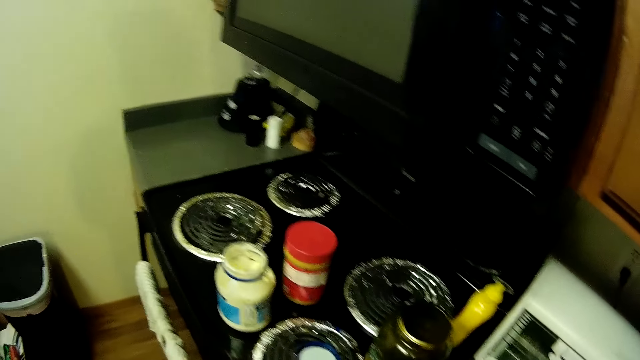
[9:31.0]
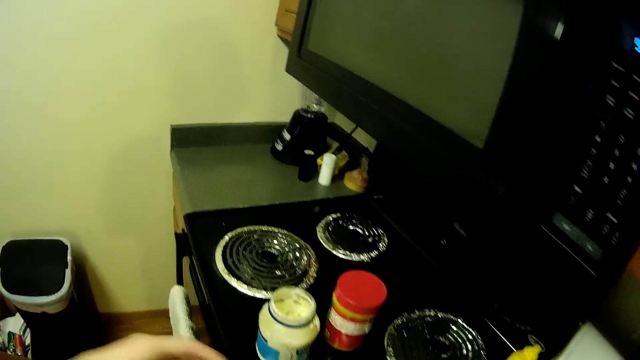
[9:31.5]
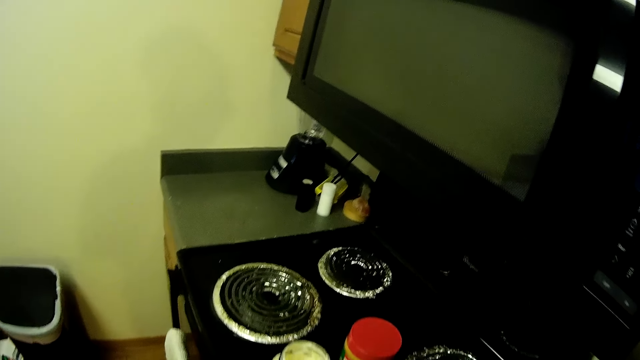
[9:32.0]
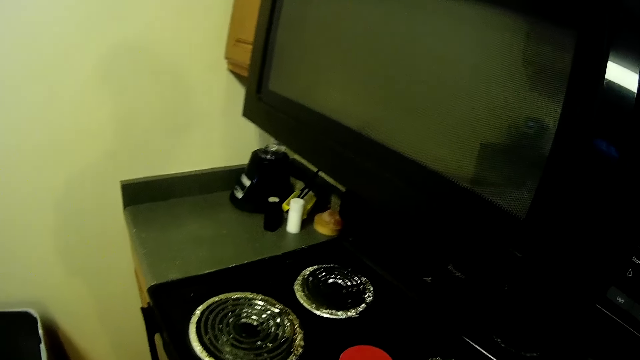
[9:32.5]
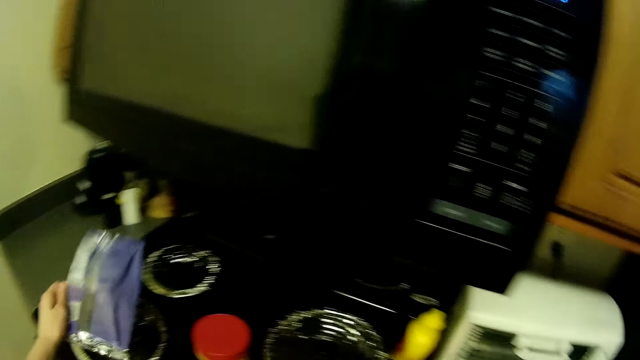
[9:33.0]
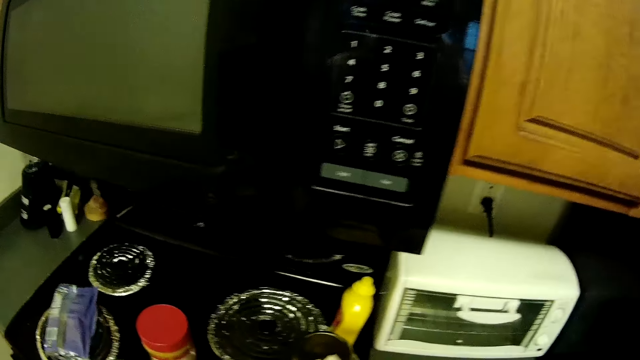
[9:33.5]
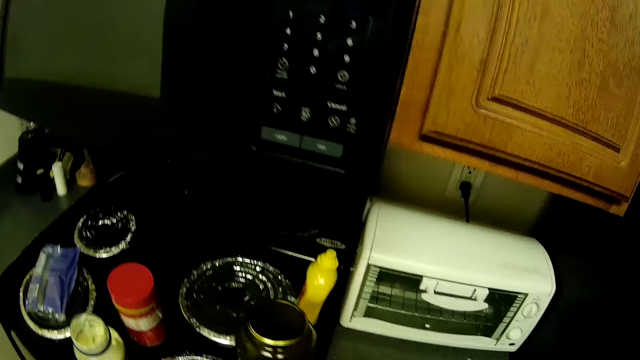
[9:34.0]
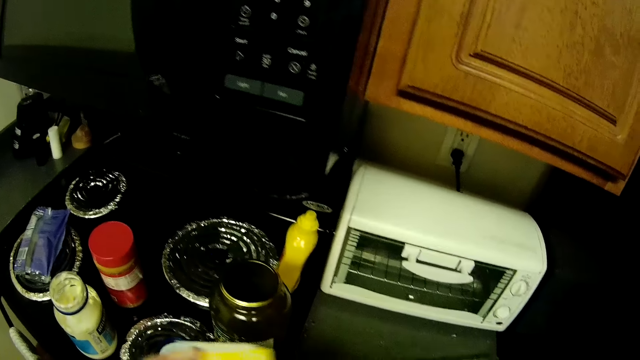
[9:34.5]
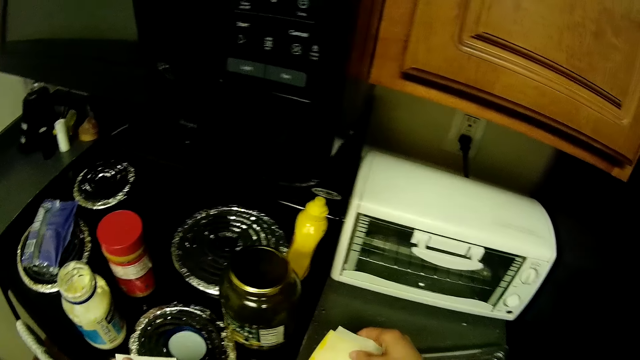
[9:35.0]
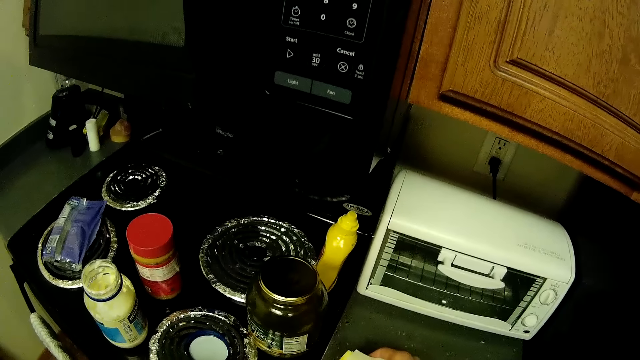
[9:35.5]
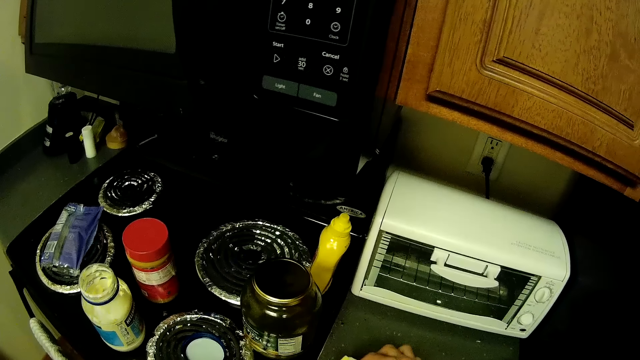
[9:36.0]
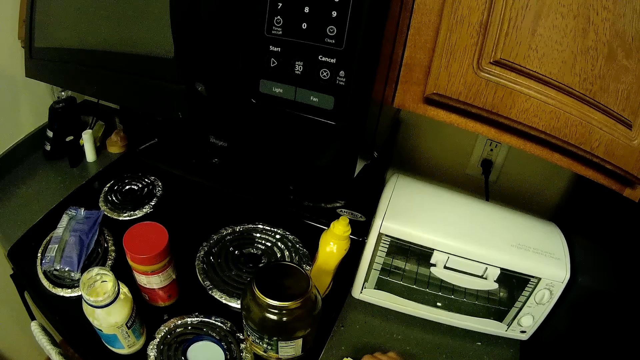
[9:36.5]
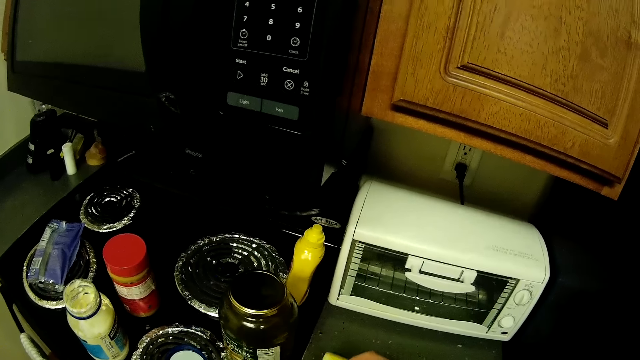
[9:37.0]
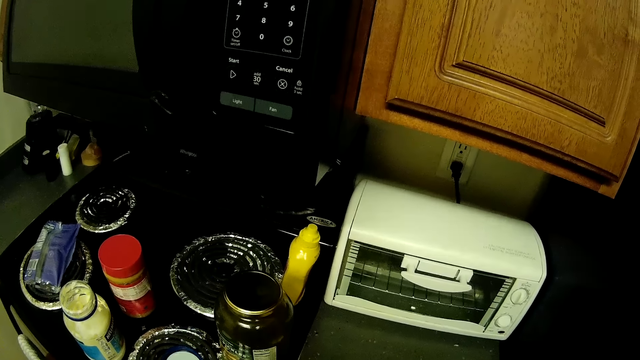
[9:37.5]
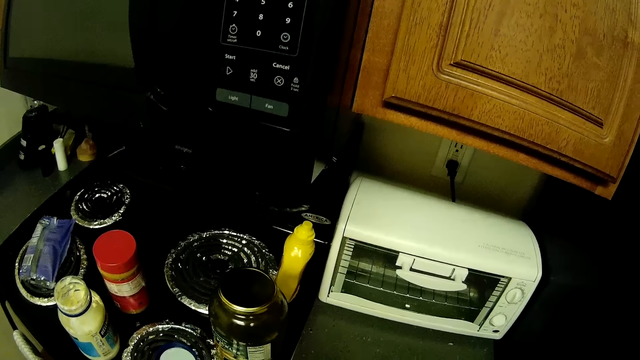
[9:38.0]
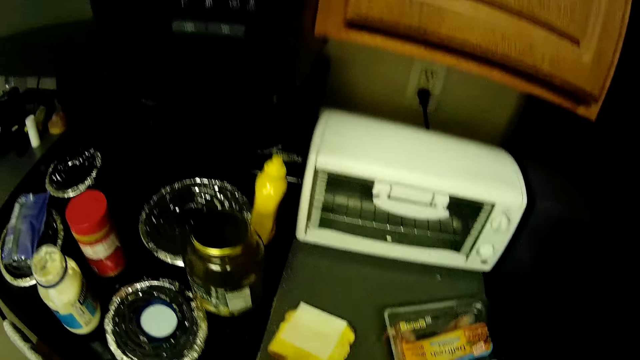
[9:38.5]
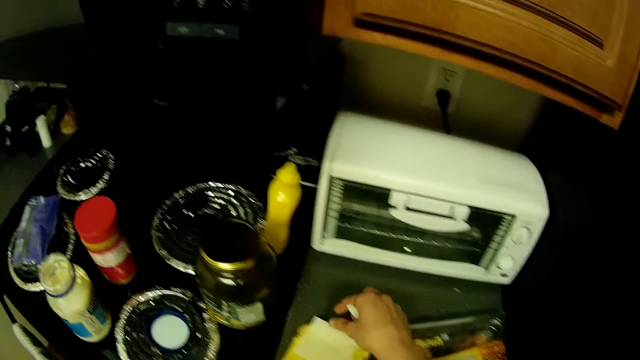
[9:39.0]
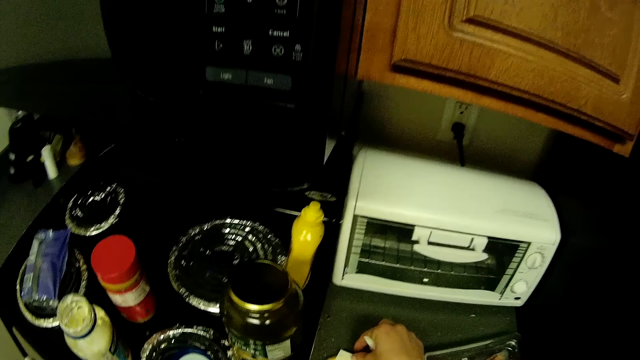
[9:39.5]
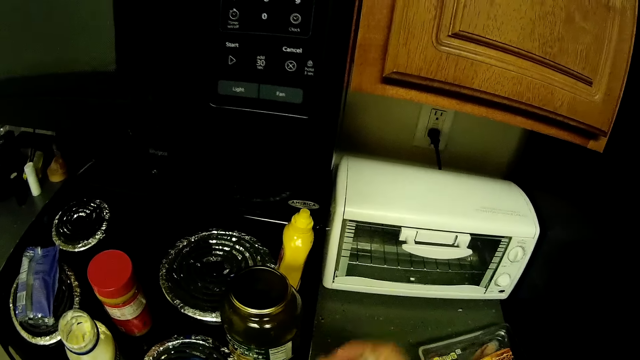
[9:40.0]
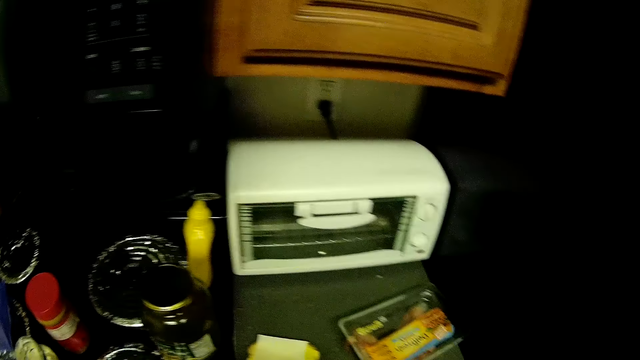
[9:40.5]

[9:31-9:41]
The camera wearer puts a nylon packaged cheese on the side of the cooker. They put the cheese on the slice of bread.

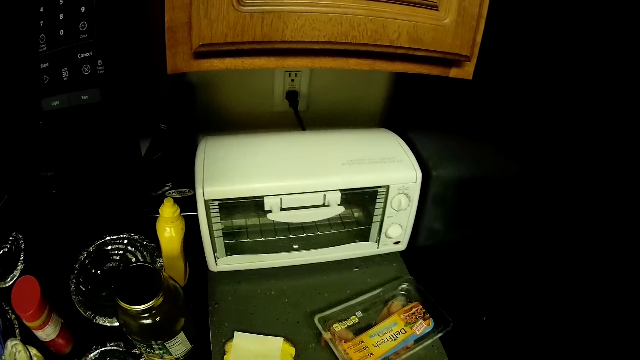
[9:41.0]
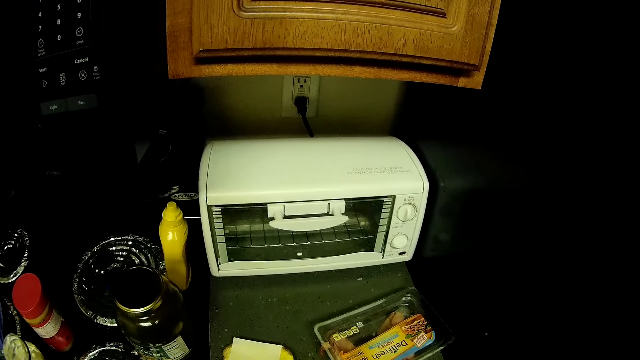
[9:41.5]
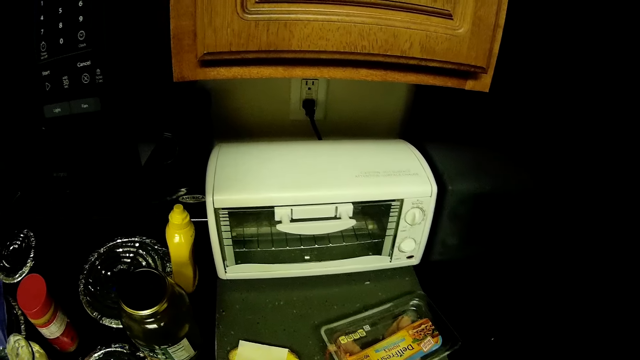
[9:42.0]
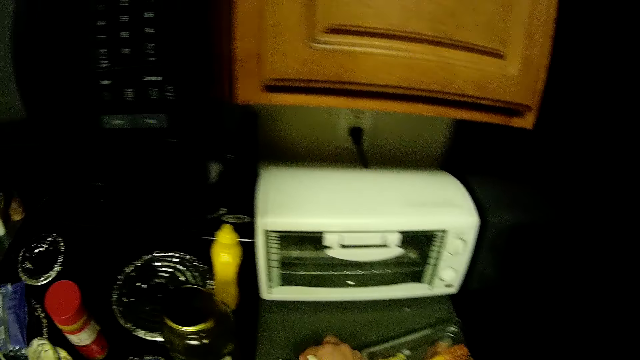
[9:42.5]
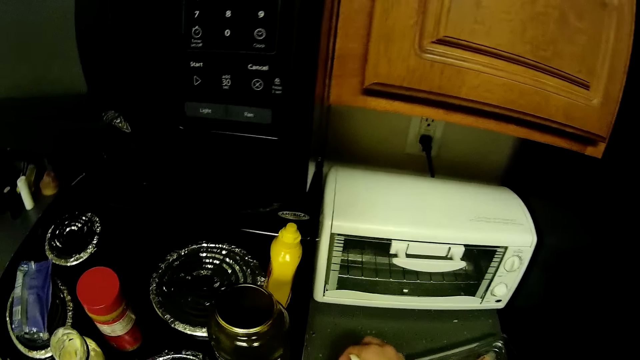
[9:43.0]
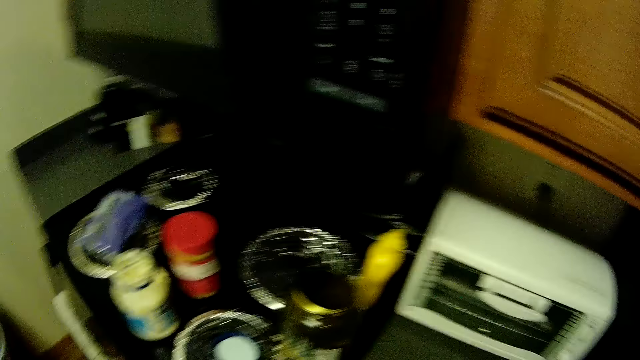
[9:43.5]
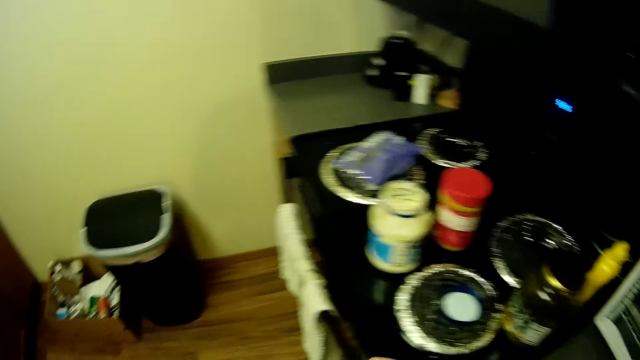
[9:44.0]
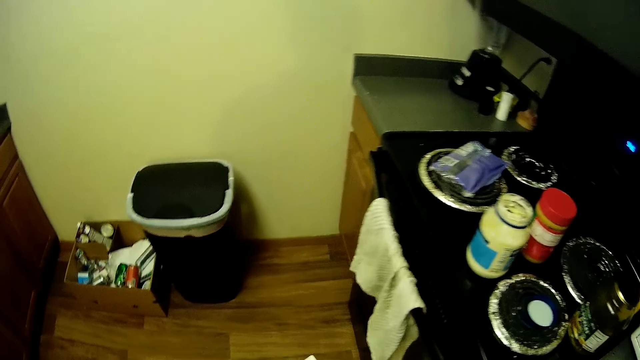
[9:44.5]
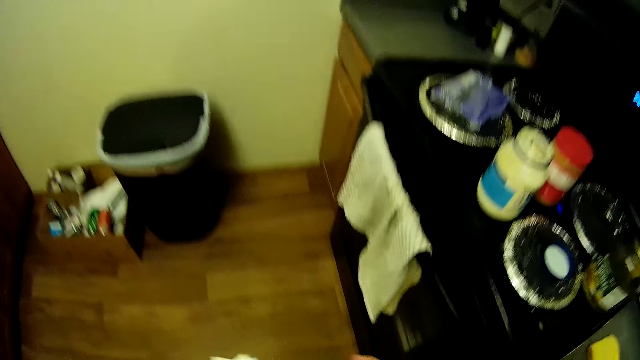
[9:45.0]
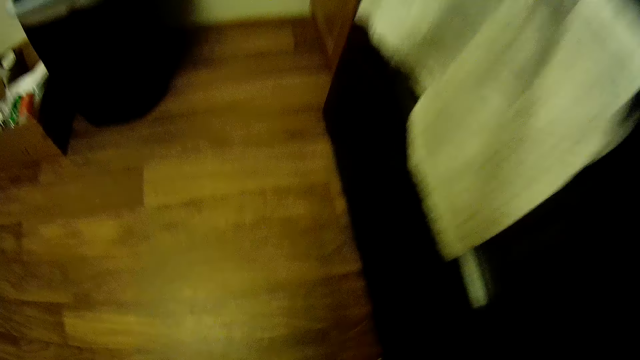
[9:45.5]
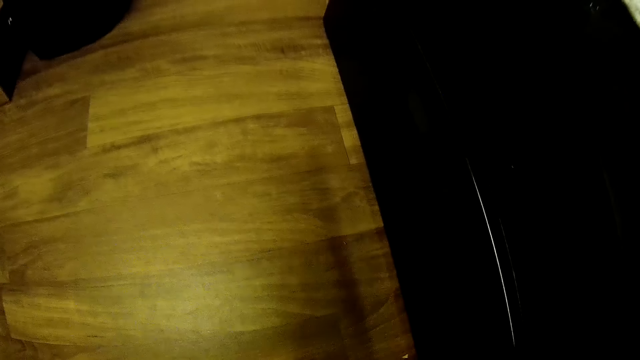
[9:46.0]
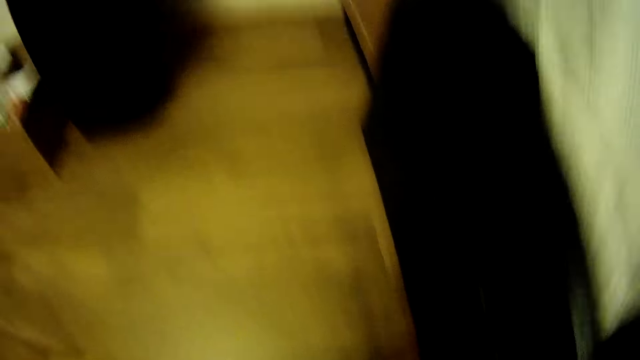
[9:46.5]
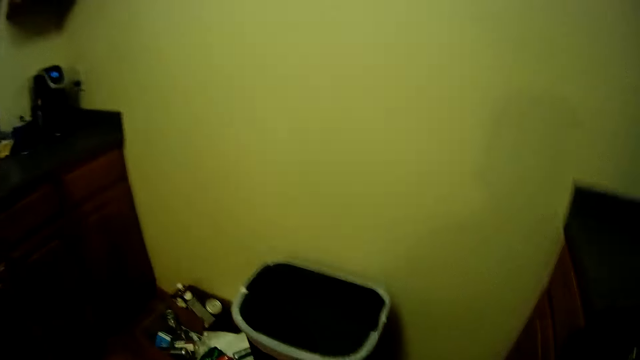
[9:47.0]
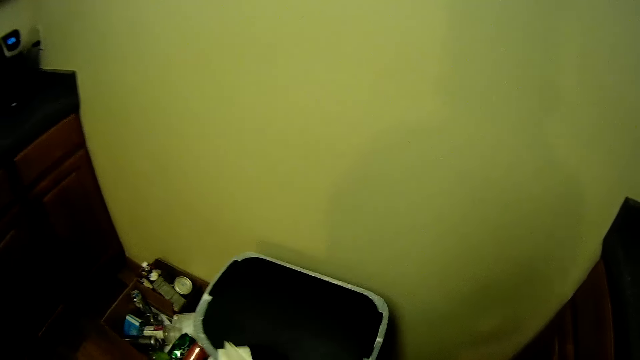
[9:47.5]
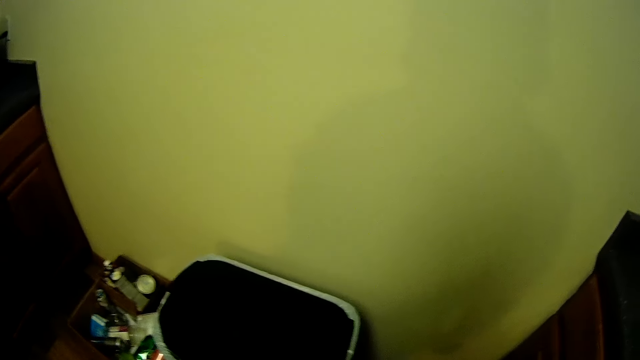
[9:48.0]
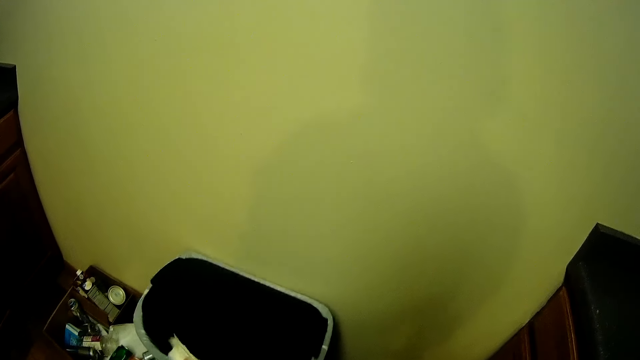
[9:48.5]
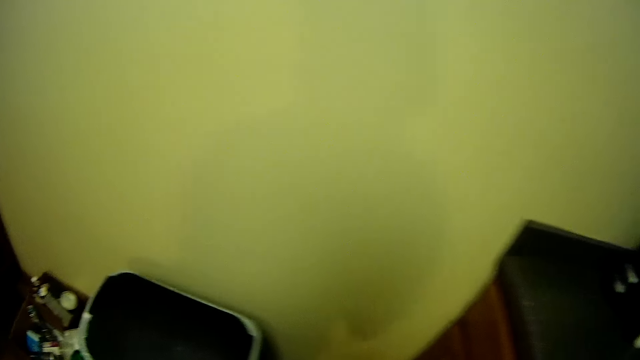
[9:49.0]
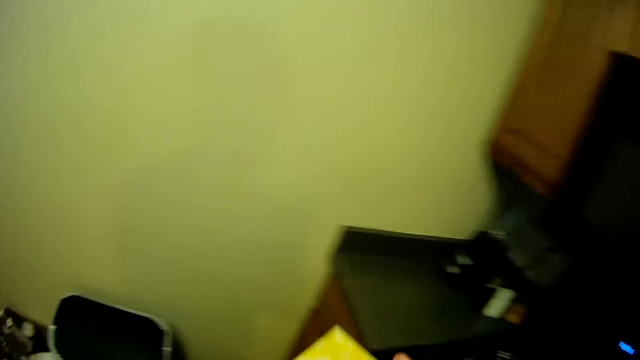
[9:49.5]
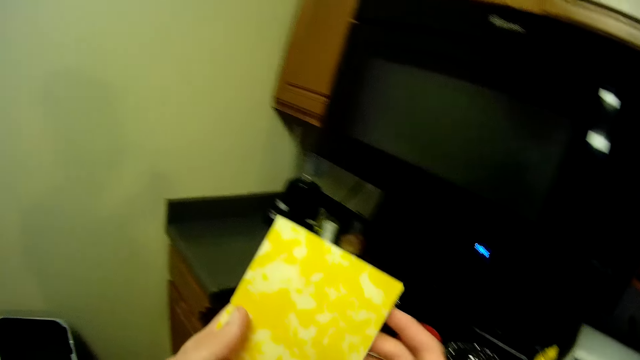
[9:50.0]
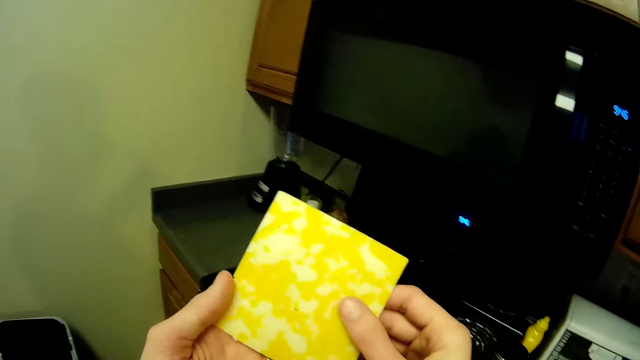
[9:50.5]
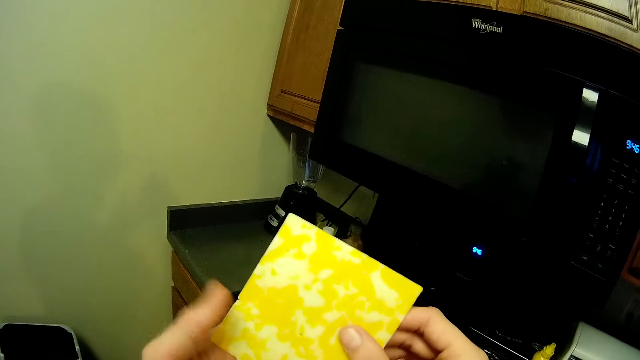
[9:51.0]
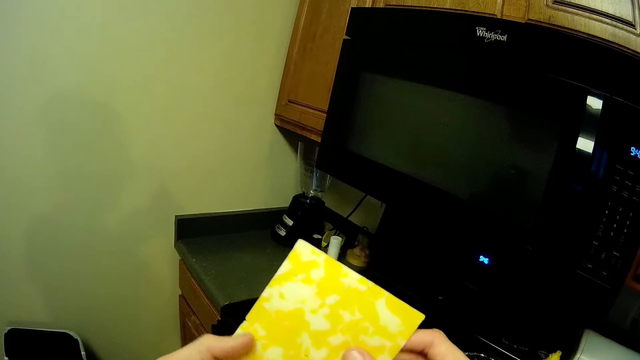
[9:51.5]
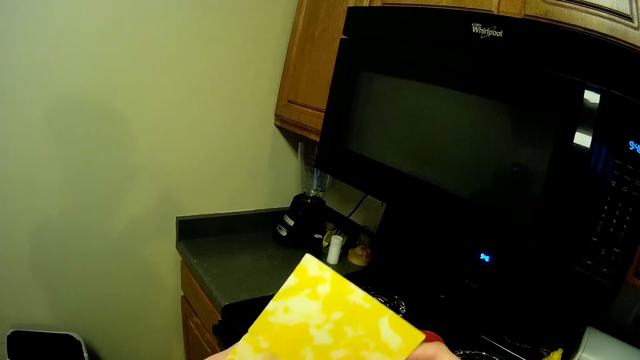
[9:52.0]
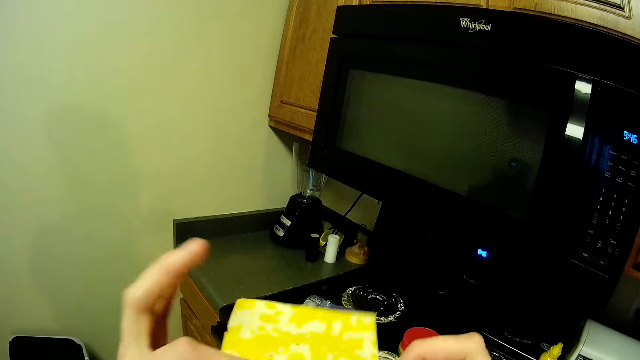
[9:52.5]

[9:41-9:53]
The camera wearer looks in the direction of the waste bin in the kitchen. She picks dirt from the floor. She bends and stands up. She puts the dirt into the waste bin. She opens the dustbin. She checks the cheese in her hands.
